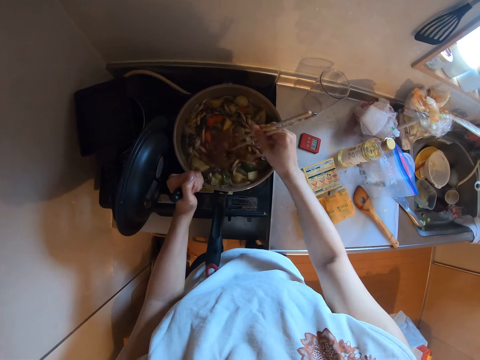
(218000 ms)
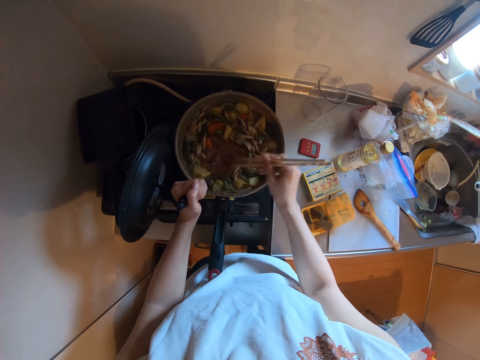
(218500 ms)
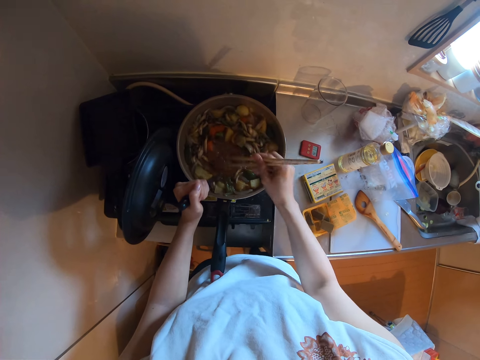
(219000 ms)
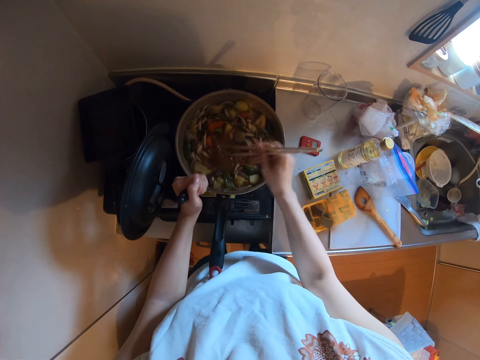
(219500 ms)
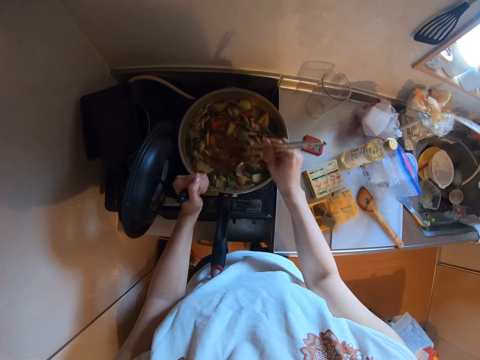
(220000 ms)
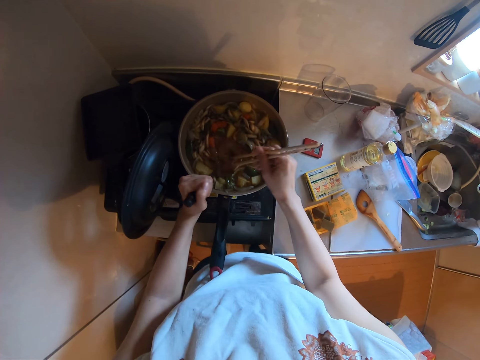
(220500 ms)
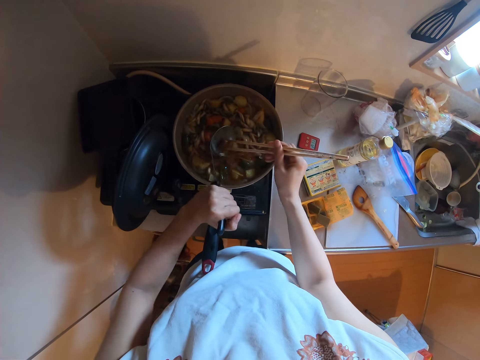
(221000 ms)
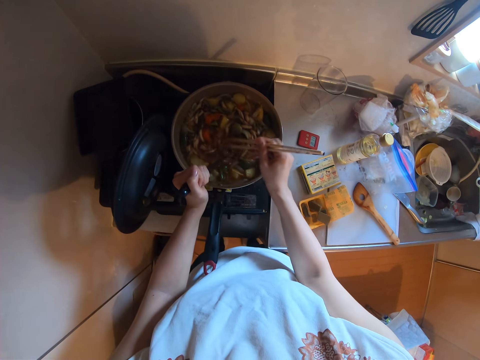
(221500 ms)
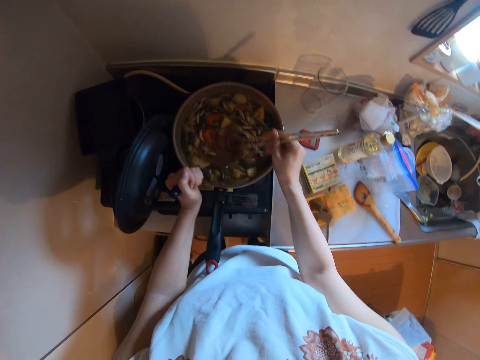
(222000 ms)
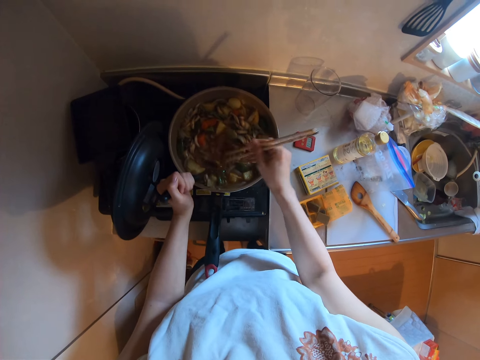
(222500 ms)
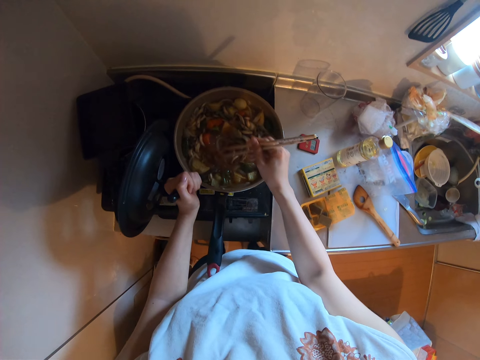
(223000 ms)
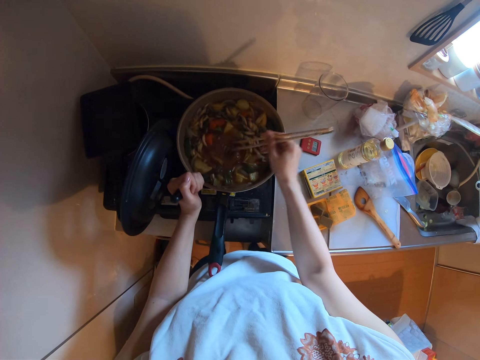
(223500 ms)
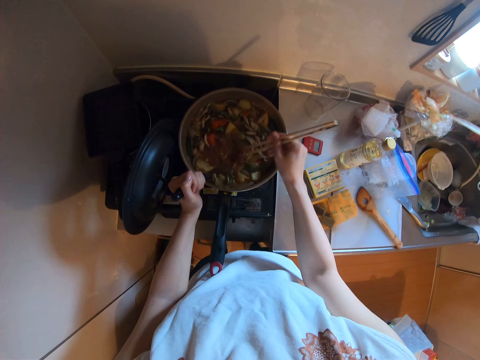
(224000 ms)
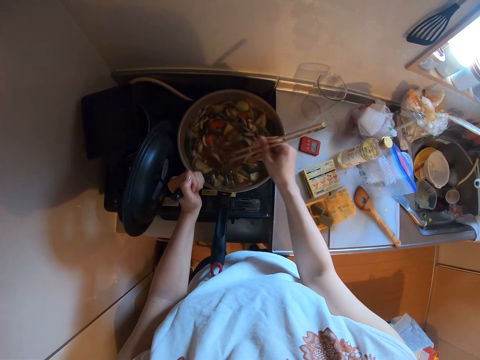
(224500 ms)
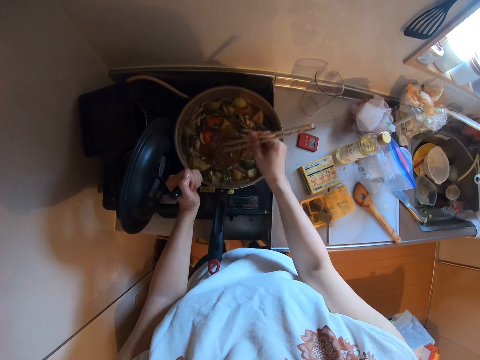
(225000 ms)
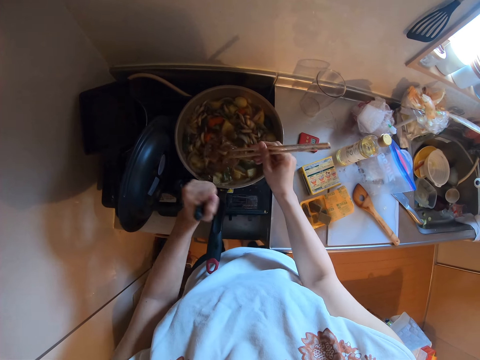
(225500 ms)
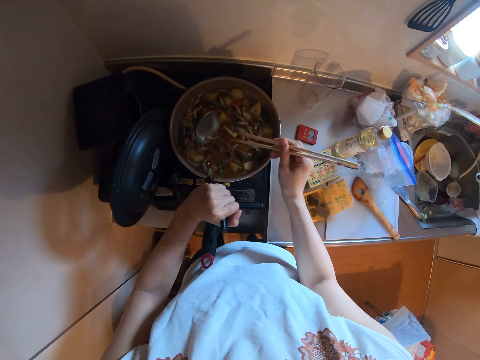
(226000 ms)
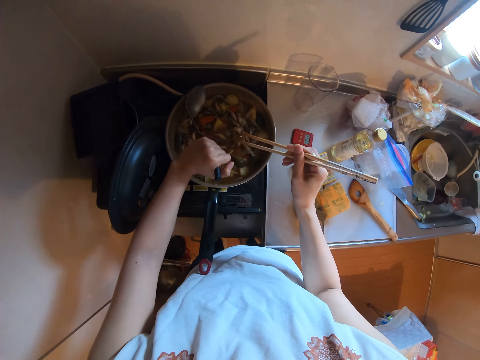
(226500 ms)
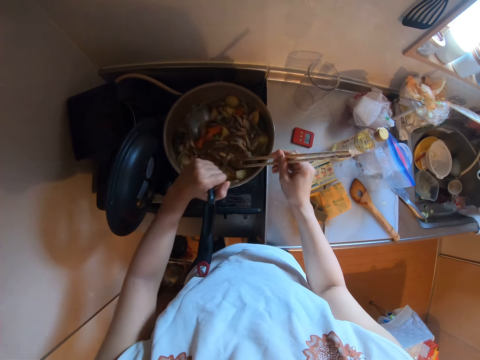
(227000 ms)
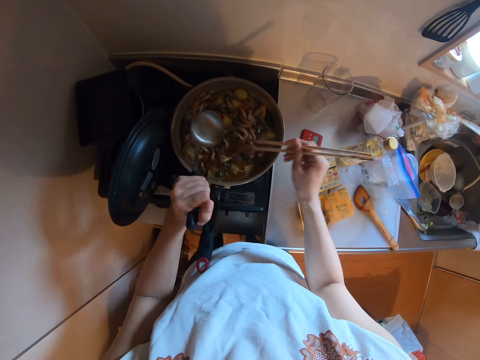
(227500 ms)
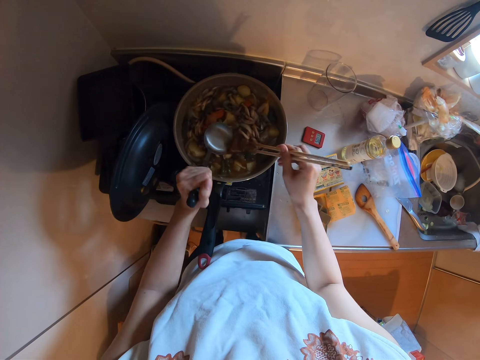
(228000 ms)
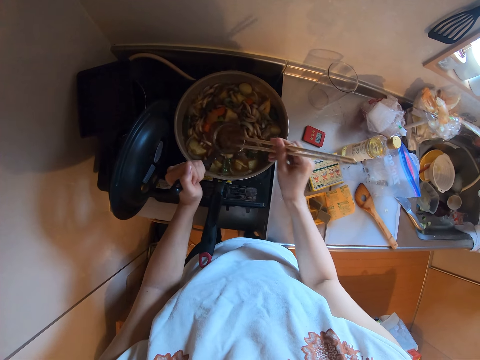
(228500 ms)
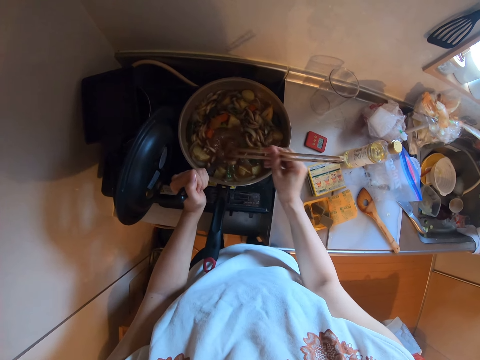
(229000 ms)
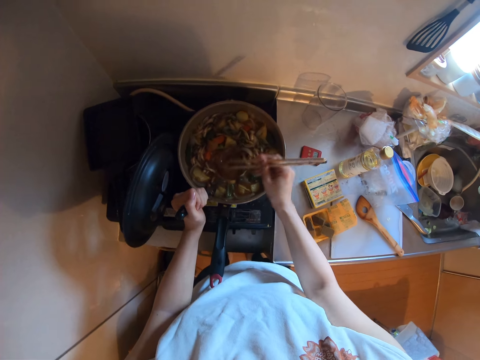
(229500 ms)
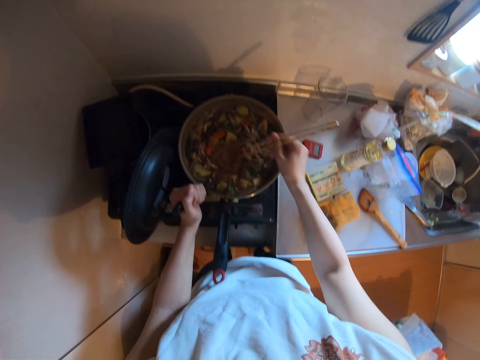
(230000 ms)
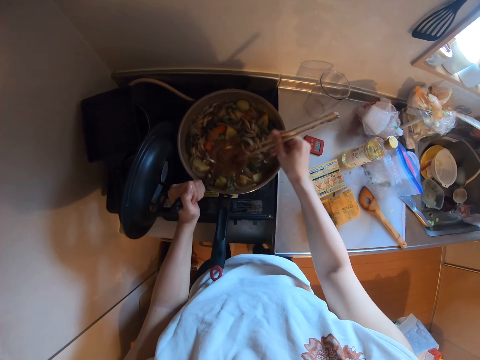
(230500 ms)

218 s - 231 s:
The camera wearer pours the curry brick in the mushroom potato stew. They stir the curry brick with the chopsticks. They pour the curry brick in the mushroom potato stew. They move the cooking spoon. They stir the mushroom potato stew. They scoop the mushroom potato stew with the cooking spoon. They stir the mushroom potato stew with the chopsticks.

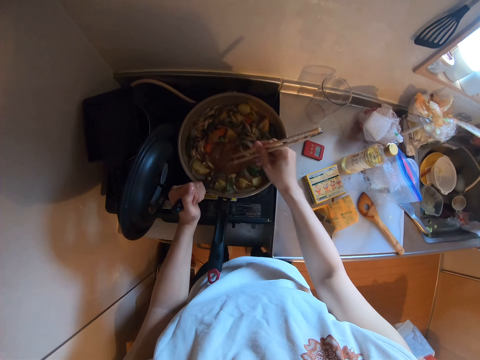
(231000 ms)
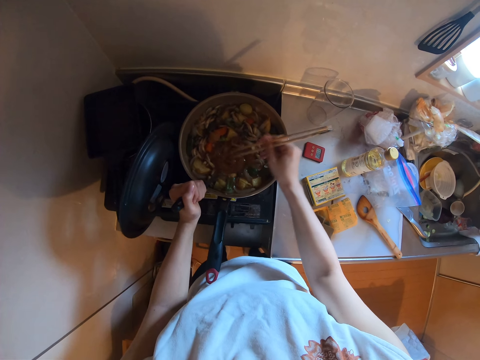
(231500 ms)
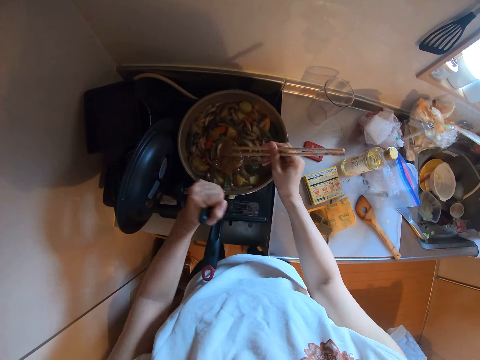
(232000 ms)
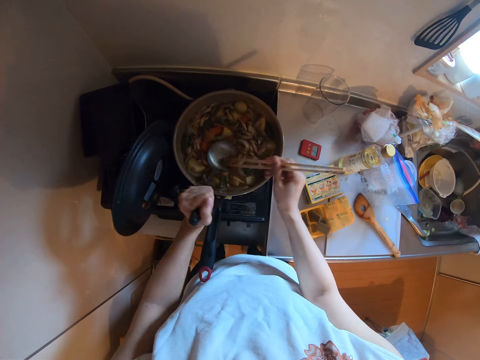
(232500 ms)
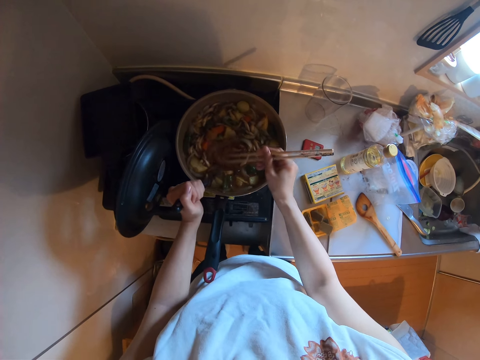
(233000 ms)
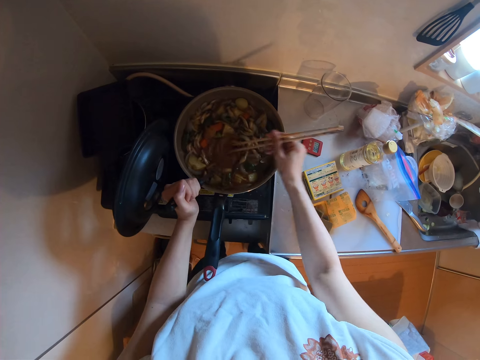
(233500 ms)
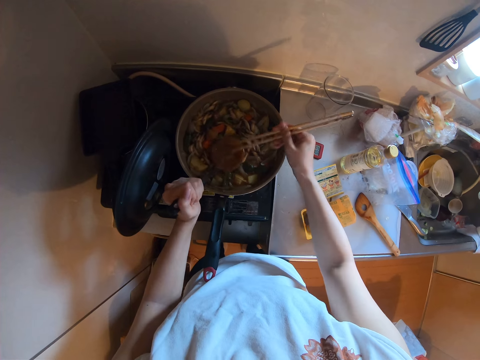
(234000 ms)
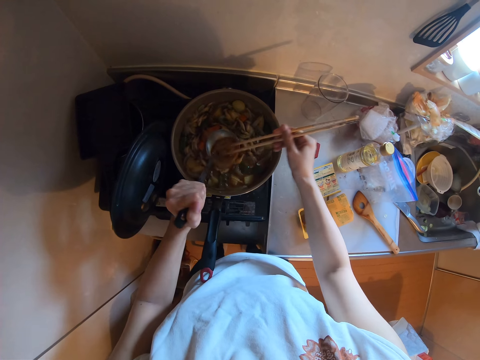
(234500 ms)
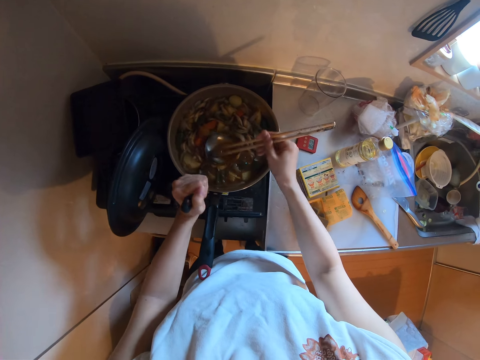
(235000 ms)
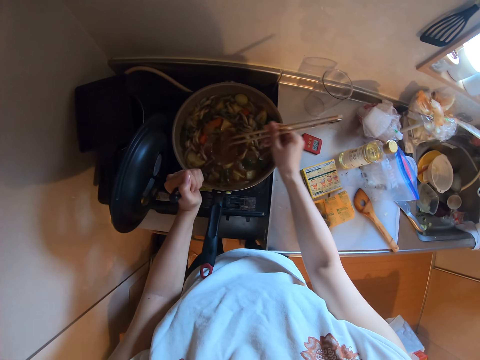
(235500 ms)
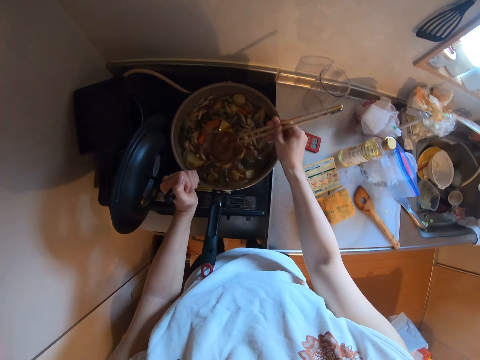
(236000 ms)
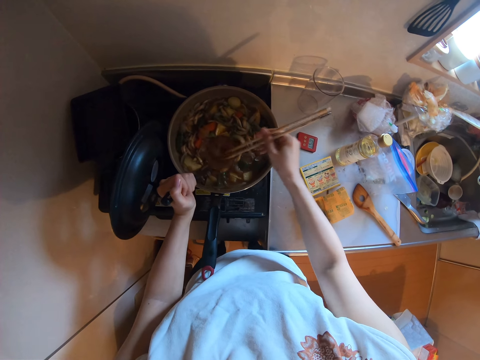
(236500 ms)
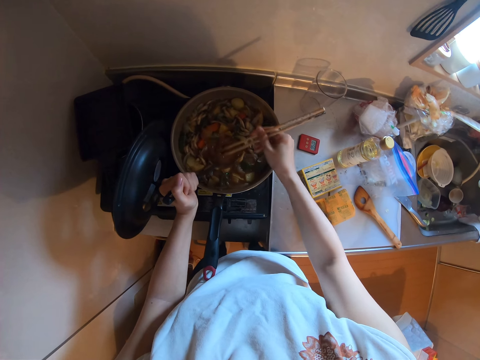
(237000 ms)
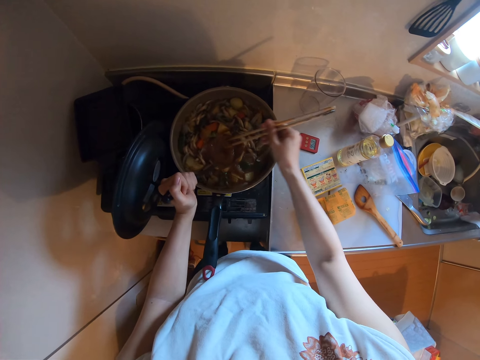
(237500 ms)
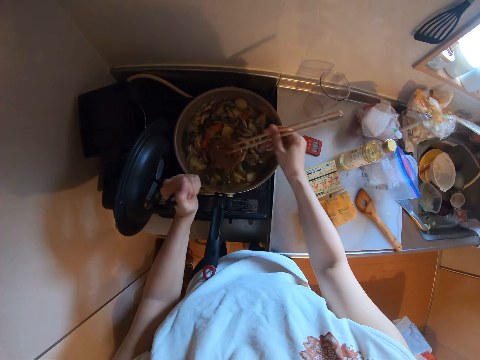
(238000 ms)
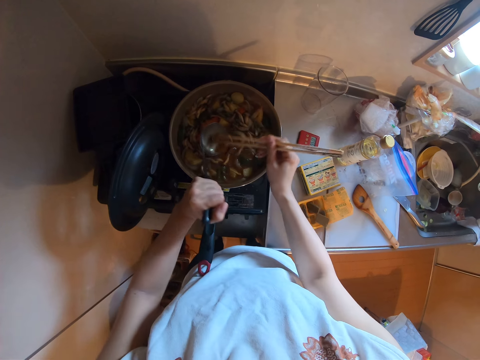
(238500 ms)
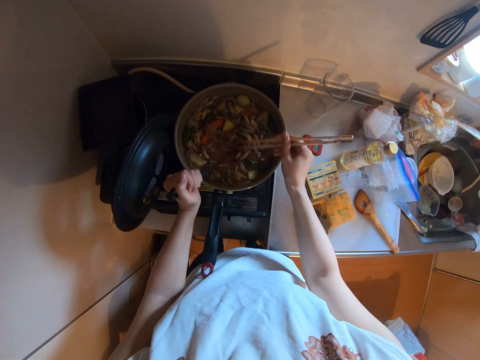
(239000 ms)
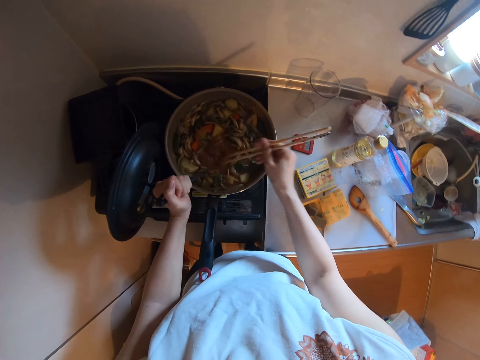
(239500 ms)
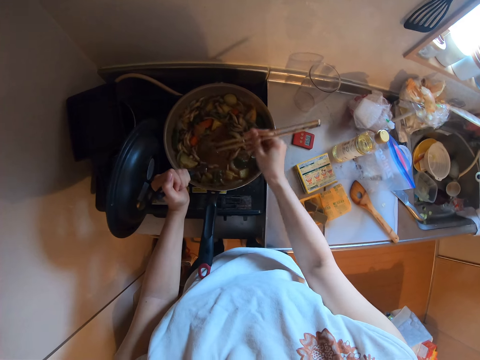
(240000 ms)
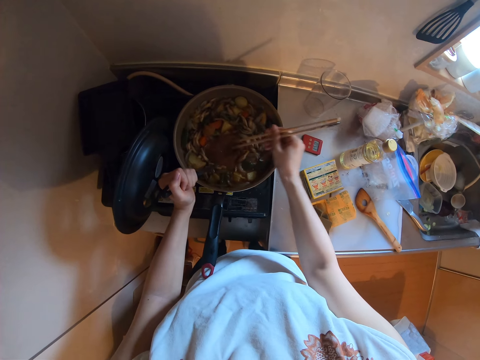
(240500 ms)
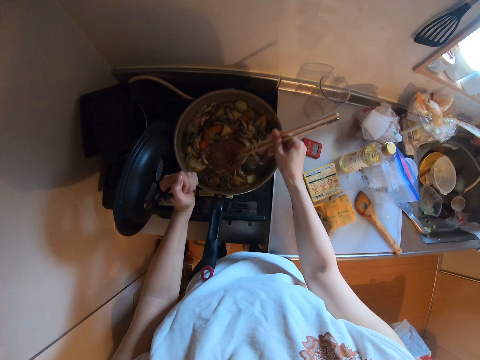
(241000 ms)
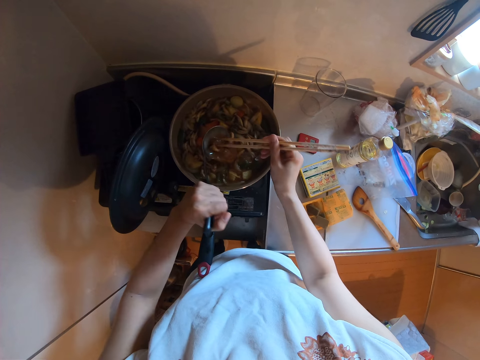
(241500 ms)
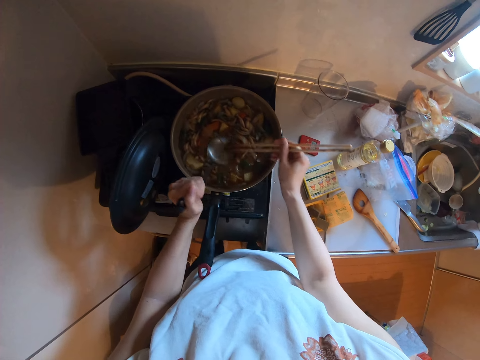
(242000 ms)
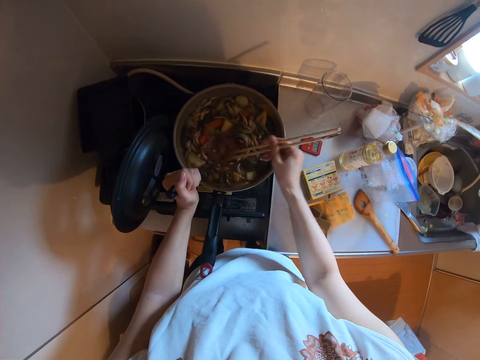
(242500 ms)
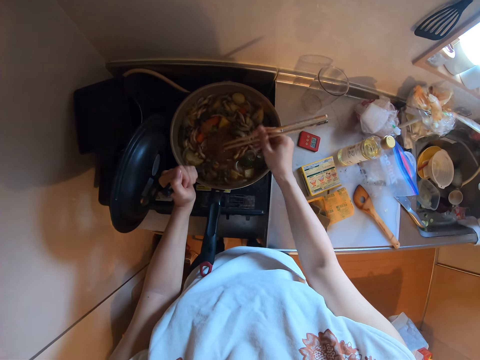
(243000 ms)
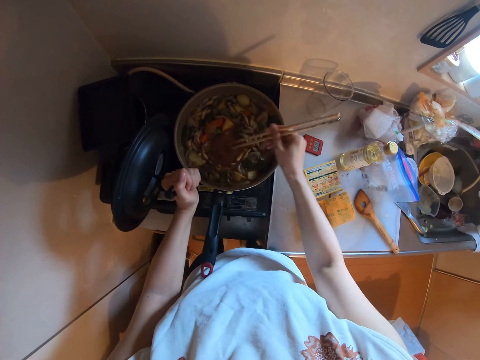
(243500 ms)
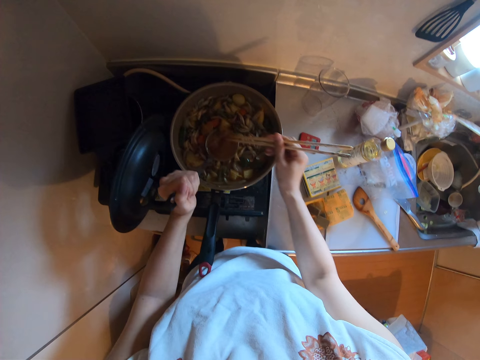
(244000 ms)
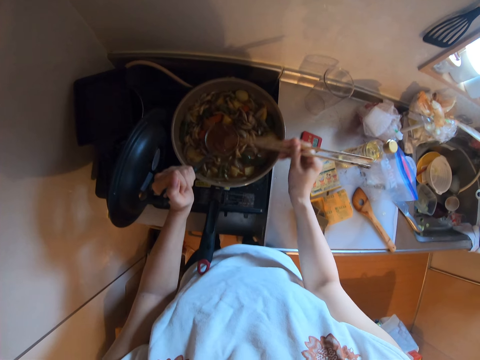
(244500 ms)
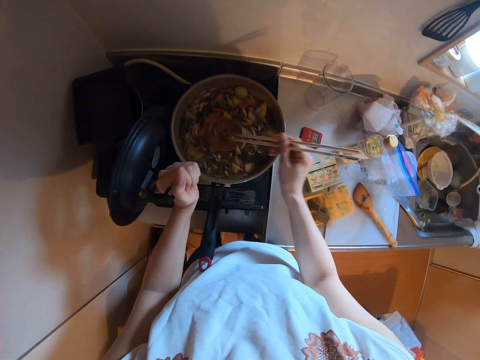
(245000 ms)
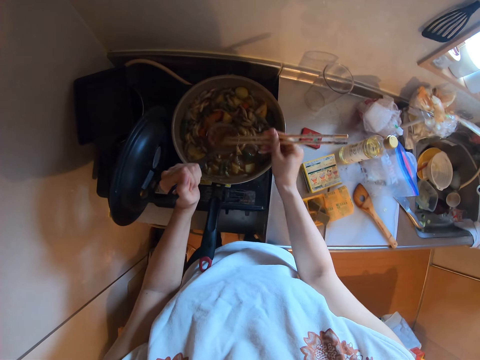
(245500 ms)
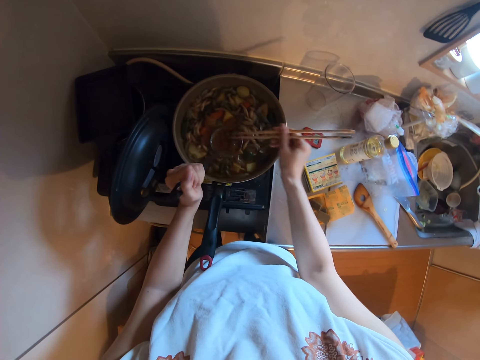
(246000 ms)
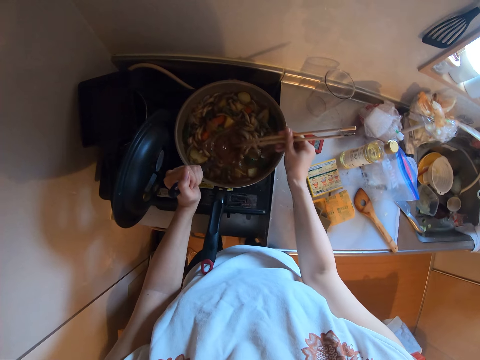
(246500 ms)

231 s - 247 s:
The camera wearer pours the mushroom potato stew in the cooking pan. They scoop the mushroom potato stew with the cooking spoon. They stir the mushroom potato stew with the chopsticks. They pour the mushroom potato stew in the cooking pan. They stir the mushroom potato stew with the chopsticks. They pour the mushroom potato stew in the cooking pan. They scoop the mushroom potato stew with the cooking spoon. They stir the mushroom potato stew with the chopsticks.
